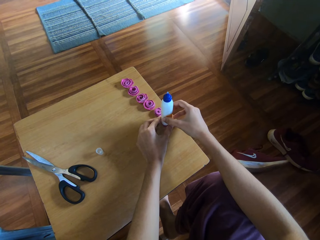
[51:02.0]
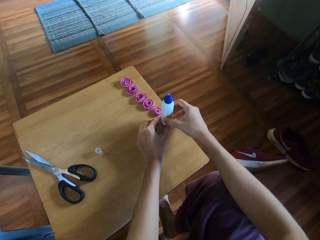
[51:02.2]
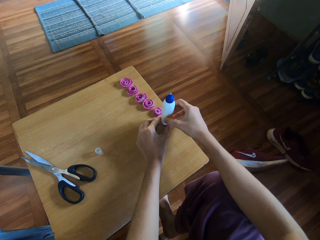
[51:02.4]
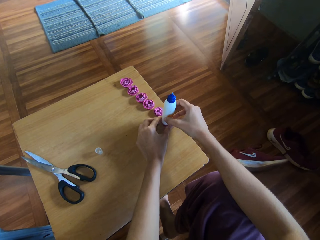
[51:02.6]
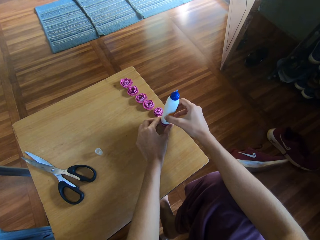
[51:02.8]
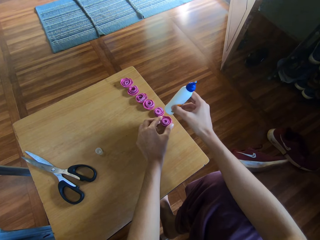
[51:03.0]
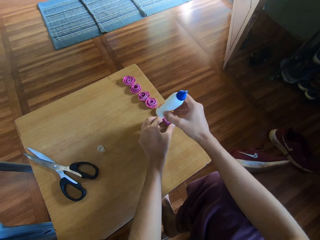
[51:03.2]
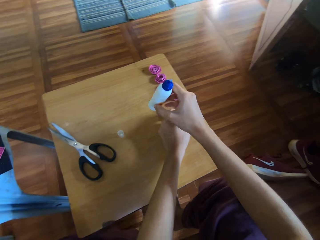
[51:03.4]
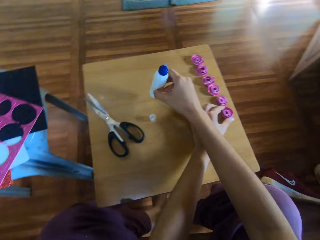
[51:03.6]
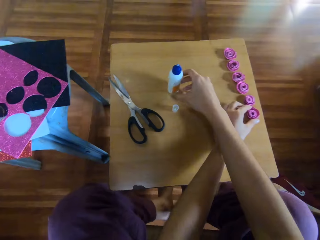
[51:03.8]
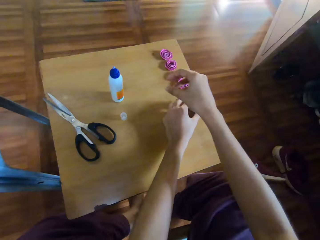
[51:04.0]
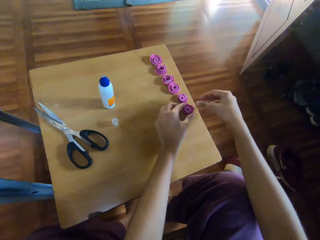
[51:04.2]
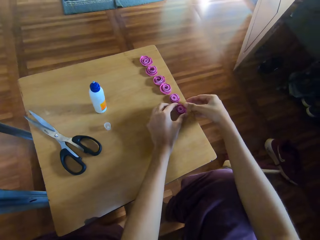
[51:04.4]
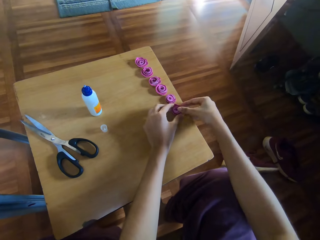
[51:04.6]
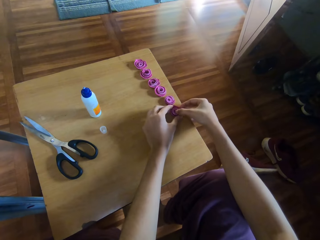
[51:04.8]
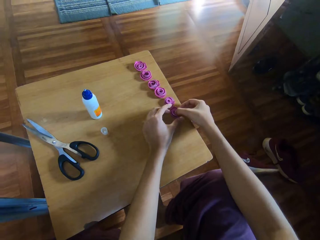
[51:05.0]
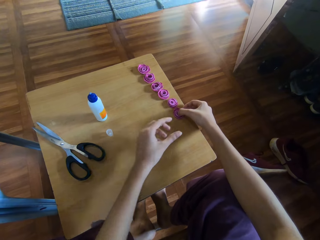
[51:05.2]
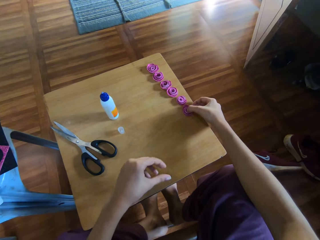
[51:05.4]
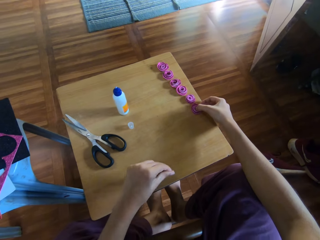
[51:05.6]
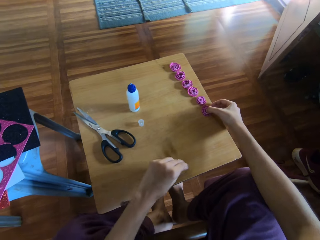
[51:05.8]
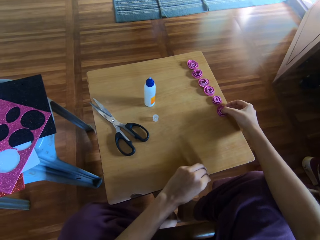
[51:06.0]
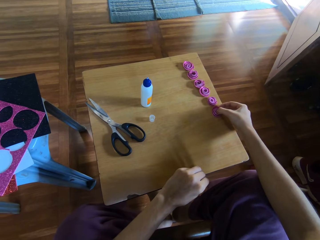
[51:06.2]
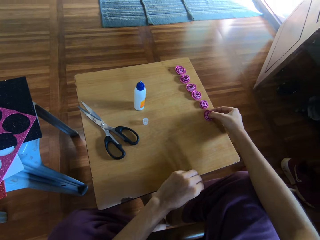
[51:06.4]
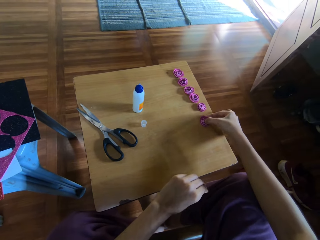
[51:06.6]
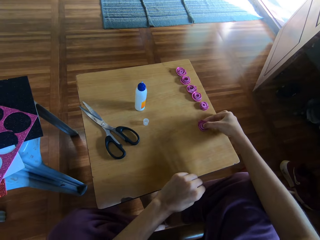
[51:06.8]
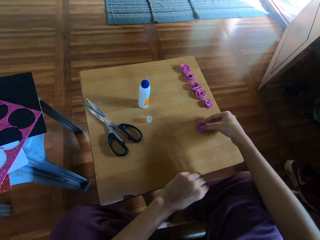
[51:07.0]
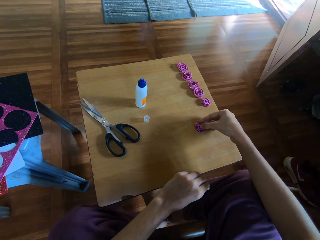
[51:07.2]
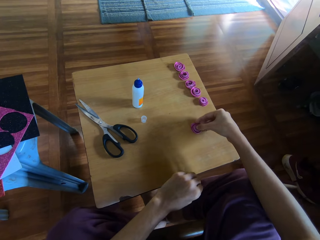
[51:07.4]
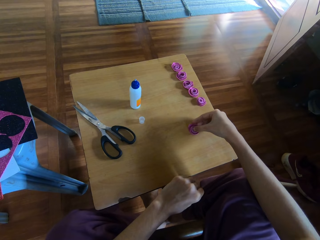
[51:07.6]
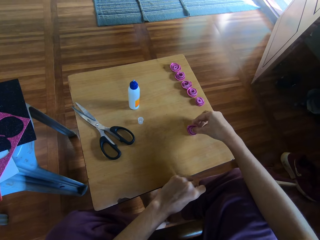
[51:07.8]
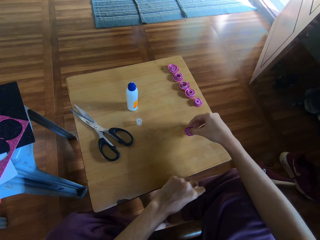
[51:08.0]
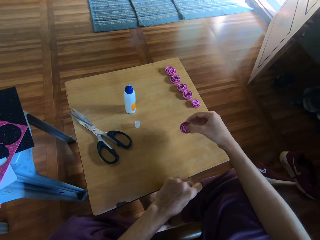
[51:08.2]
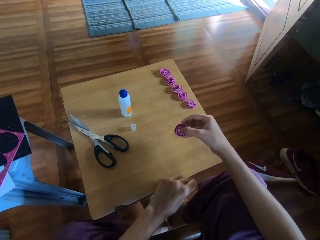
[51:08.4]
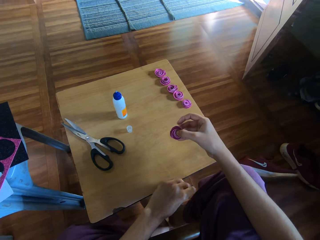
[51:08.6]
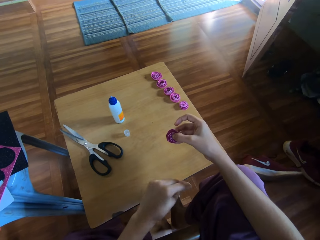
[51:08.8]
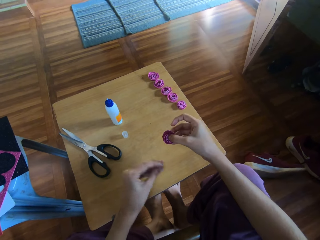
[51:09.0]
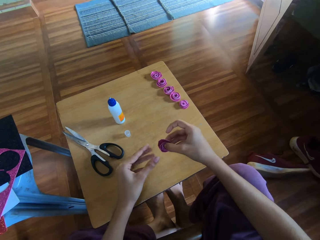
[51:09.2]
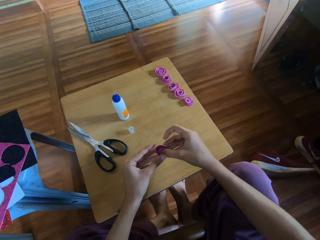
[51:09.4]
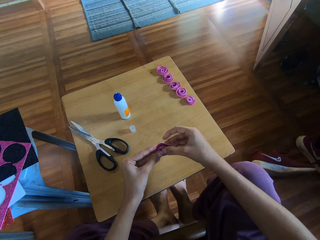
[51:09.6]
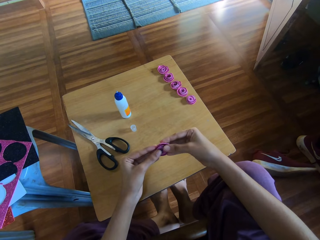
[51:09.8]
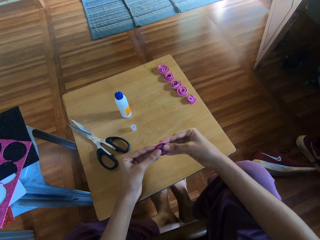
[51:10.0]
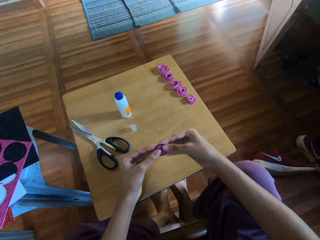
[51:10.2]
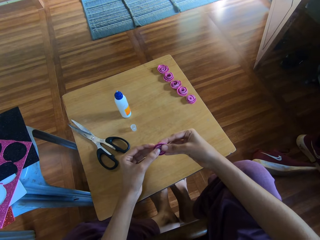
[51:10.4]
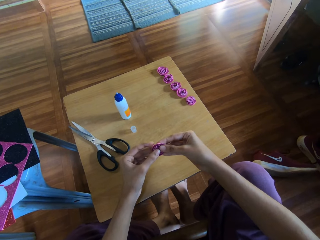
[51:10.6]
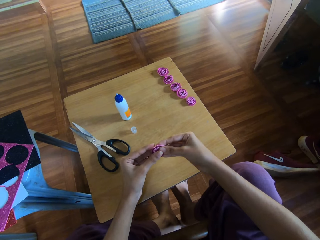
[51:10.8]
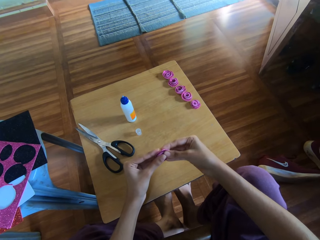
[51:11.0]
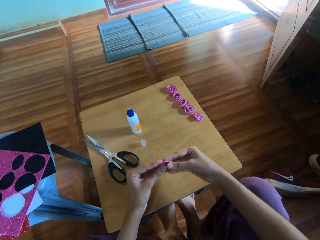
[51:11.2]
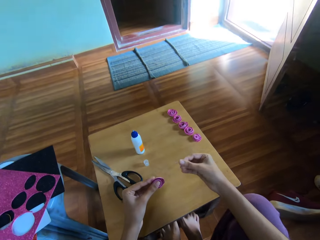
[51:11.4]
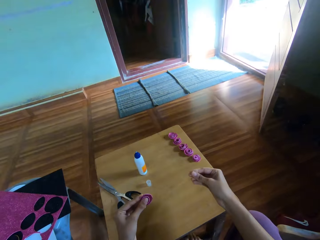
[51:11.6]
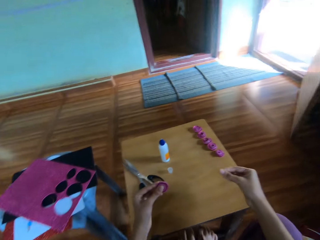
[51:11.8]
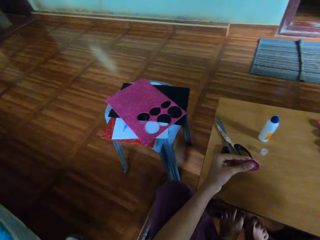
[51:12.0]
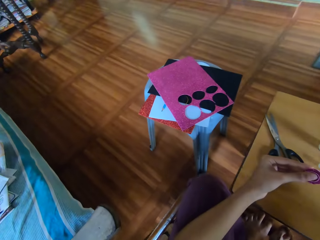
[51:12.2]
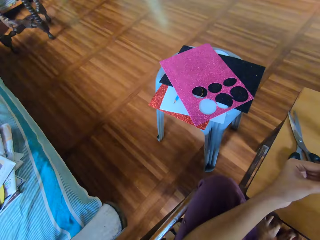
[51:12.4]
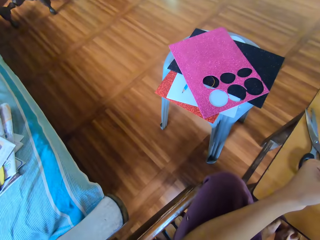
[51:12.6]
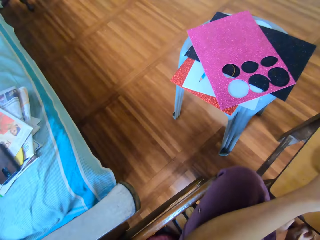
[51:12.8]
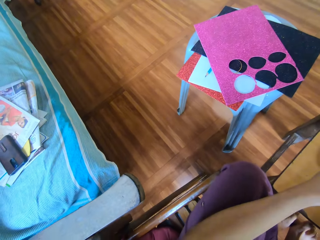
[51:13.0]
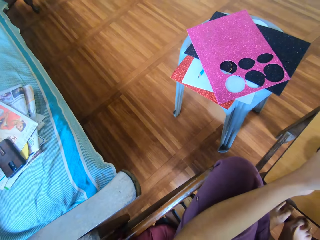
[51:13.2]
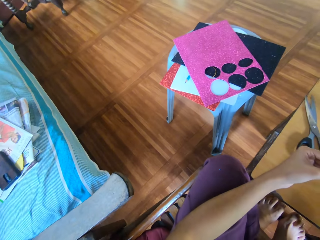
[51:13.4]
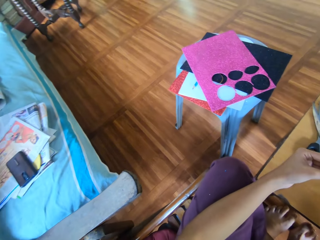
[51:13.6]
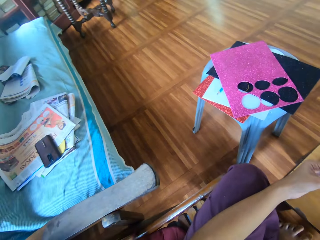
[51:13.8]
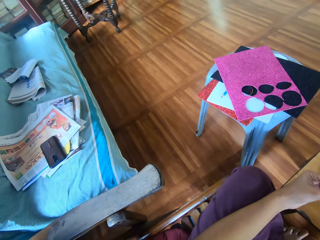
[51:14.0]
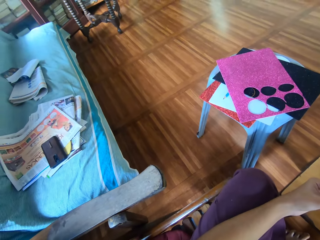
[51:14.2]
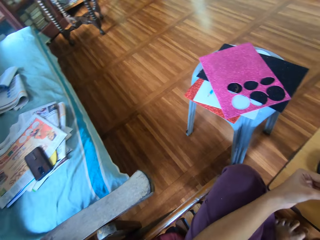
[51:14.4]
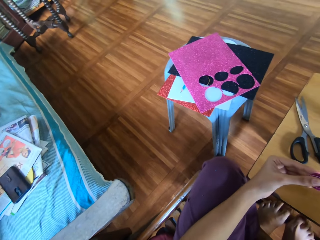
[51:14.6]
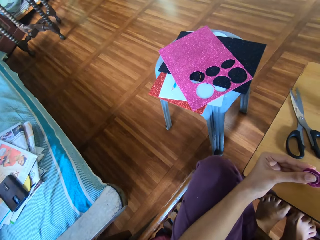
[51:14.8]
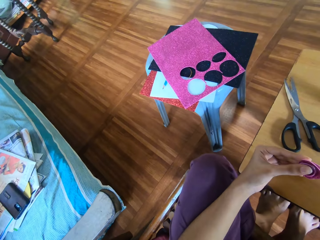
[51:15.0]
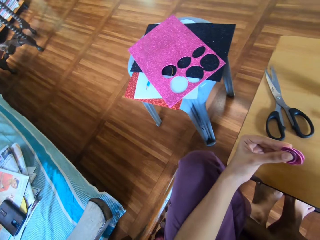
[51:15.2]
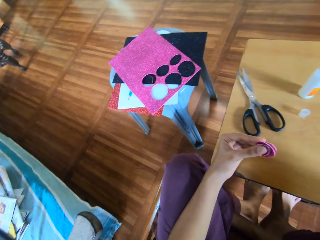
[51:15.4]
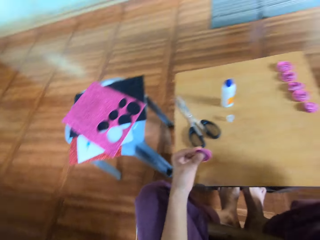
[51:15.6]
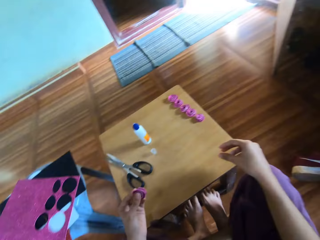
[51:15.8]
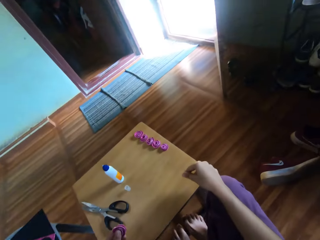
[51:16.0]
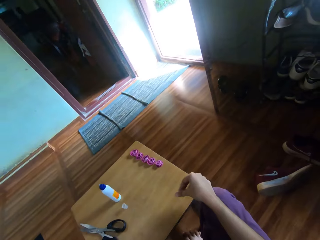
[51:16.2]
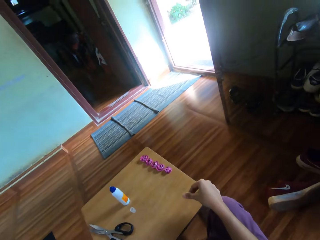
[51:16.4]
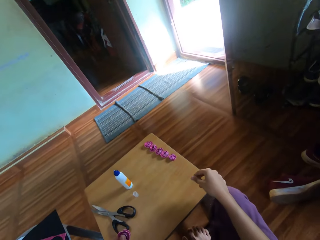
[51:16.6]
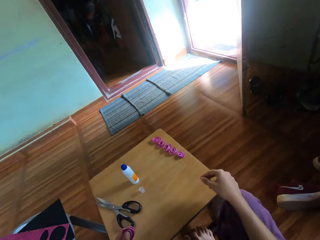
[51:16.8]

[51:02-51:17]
The camera wearer holds the craft glue bottle. They put the craft glue bottle on the table. They hold the glitter paper rose. They hold the folded crafting manila paper. They look at the crafting manila paper.

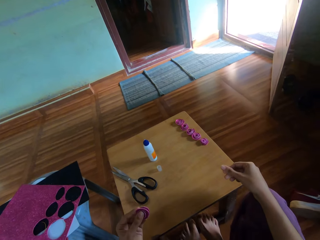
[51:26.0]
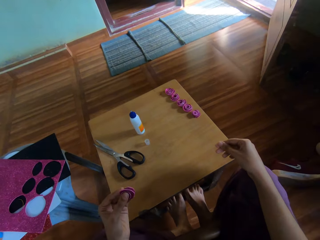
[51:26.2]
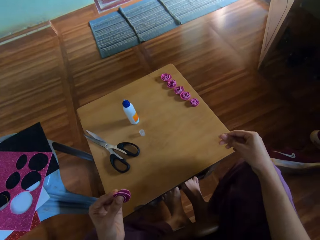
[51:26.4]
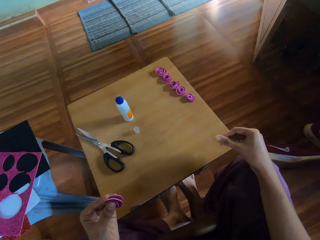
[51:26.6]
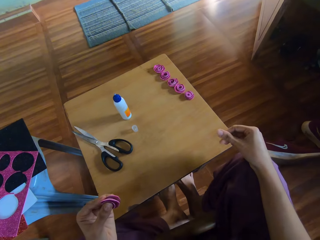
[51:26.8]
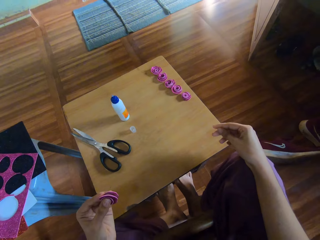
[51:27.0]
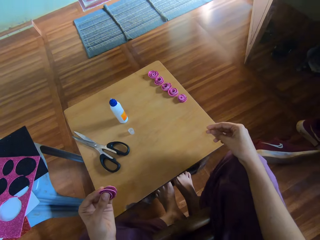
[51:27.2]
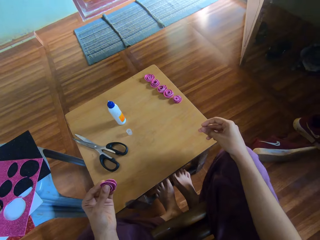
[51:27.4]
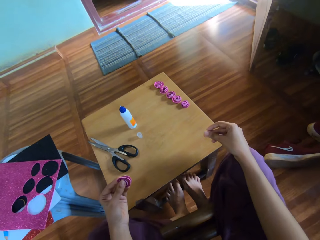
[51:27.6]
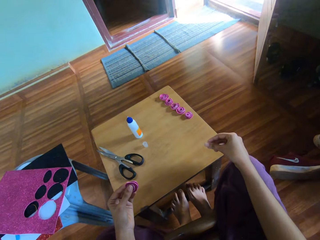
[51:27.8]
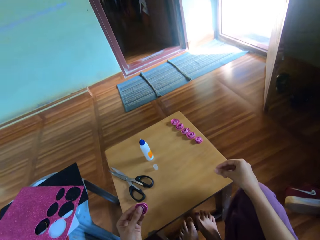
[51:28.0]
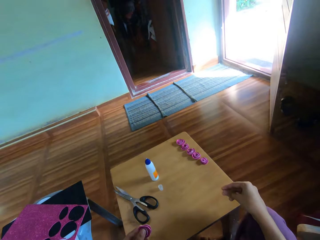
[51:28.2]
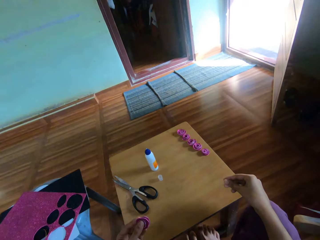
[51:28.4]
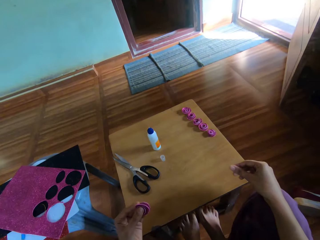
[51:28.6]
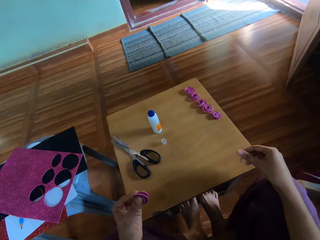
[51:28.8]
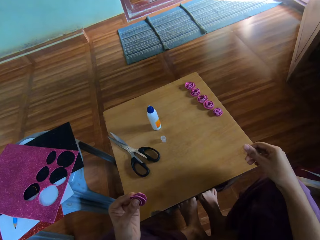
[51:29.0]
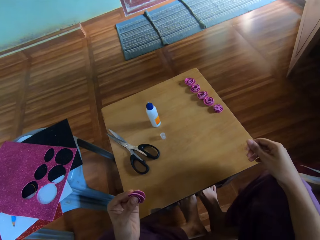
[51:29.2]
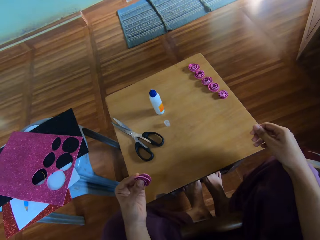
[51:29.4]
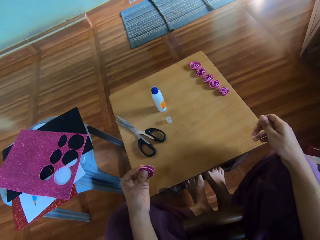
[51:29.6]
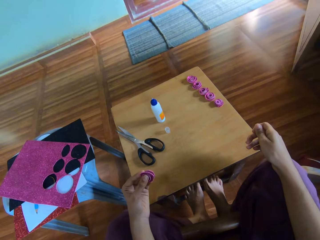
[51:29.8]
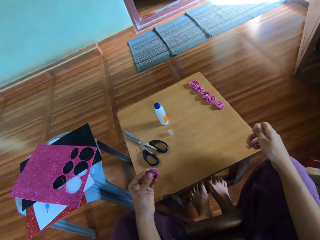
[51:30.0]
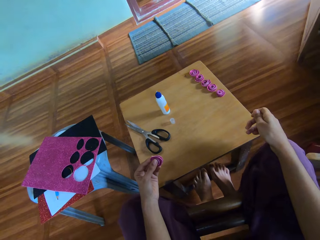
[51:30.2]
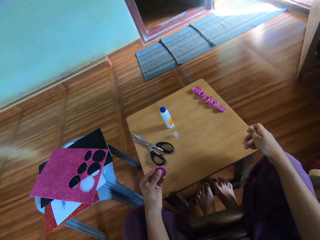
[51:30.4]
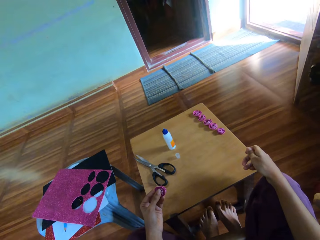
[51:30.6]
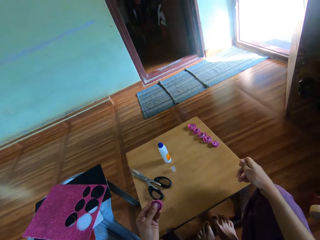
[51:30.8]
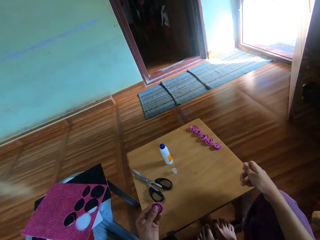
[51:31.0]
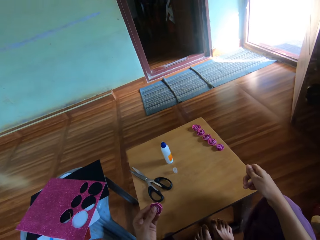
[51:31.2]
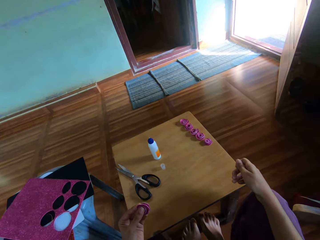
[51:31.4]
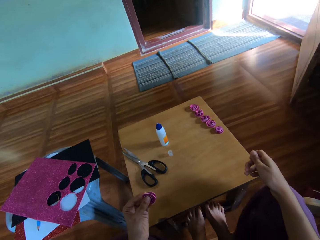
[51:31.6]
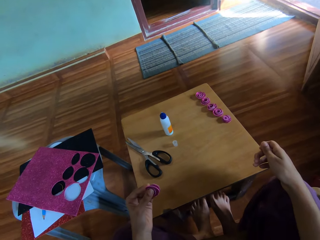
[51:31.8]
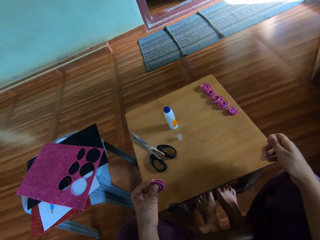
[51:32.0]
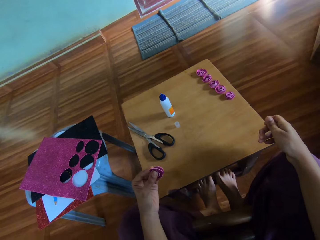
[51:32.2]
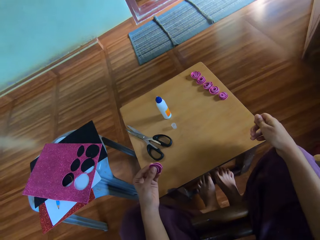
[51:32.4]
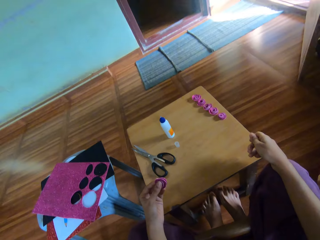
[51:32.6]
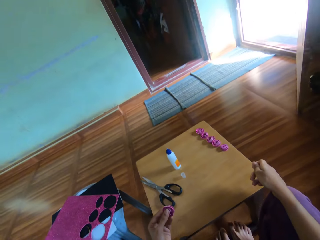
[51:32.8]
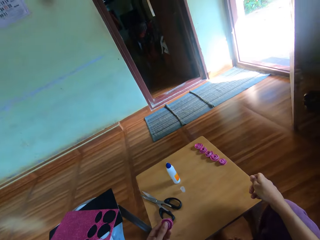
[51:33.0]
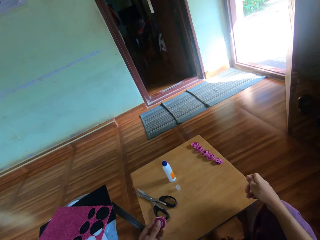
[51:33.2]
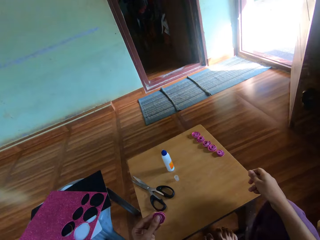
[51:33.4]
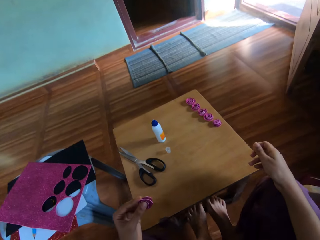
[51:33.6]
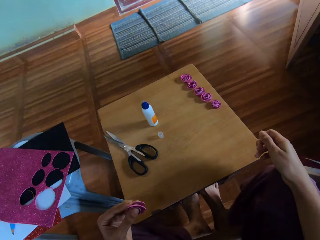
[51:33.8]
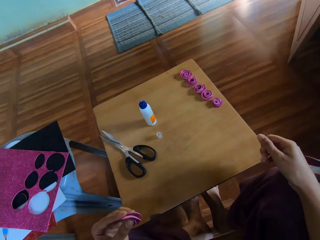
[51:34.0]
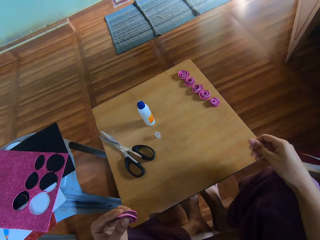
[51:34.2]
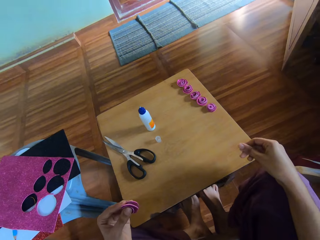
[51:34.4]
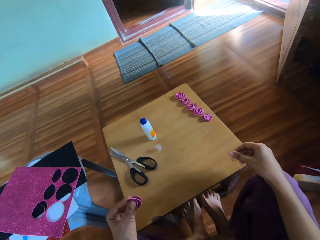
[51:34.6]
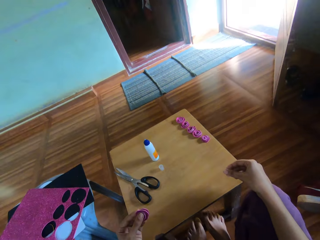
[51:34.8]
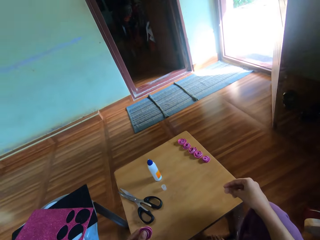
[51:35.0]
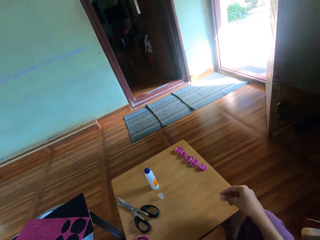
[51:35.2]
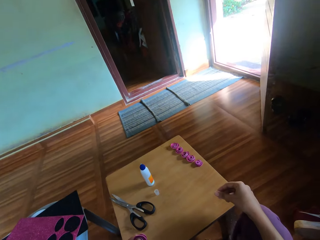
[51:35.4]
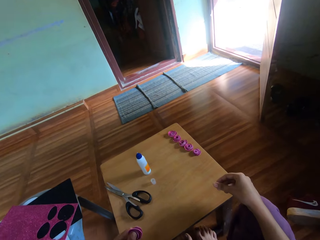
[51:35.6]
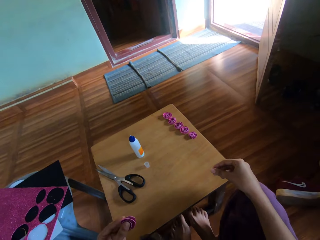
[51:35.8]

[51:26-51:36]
The camera wearer holds the crafting manila paper.
